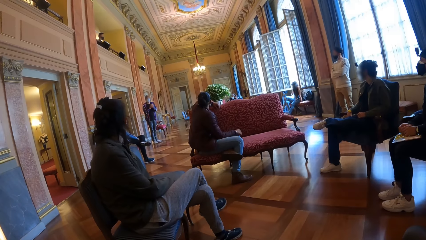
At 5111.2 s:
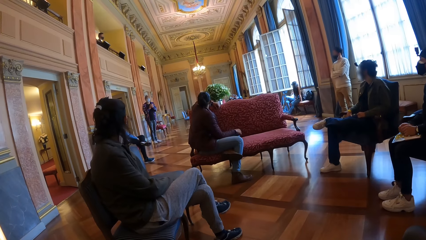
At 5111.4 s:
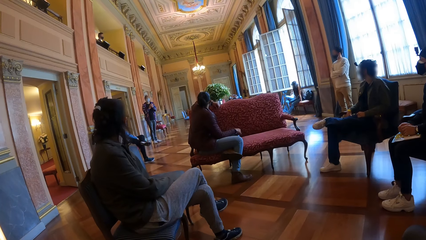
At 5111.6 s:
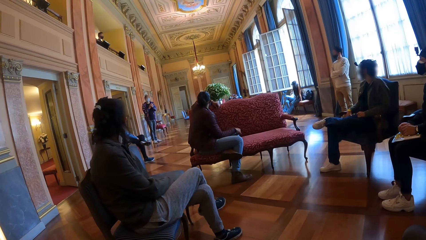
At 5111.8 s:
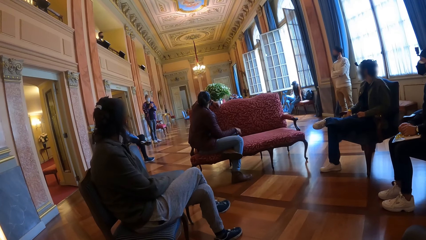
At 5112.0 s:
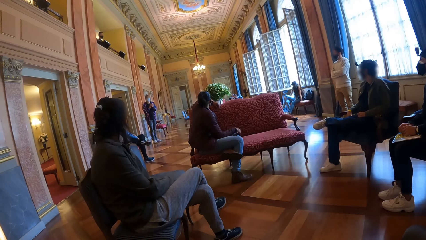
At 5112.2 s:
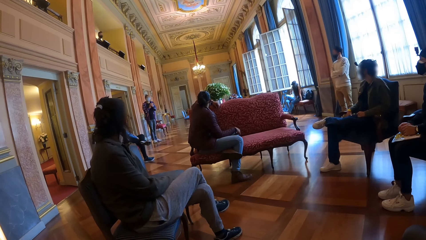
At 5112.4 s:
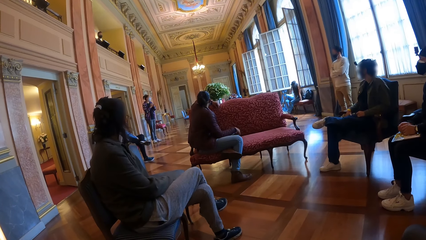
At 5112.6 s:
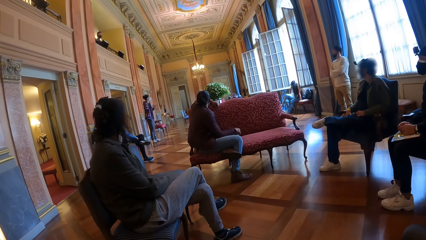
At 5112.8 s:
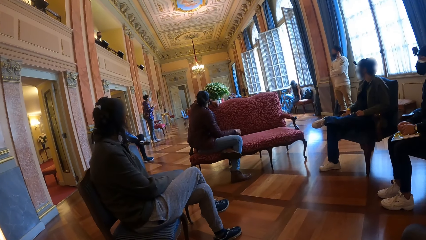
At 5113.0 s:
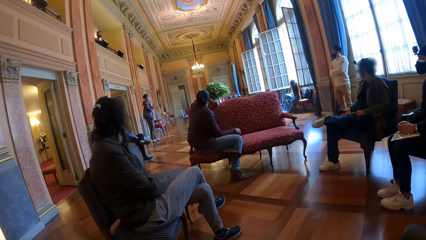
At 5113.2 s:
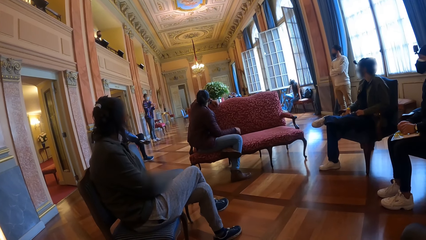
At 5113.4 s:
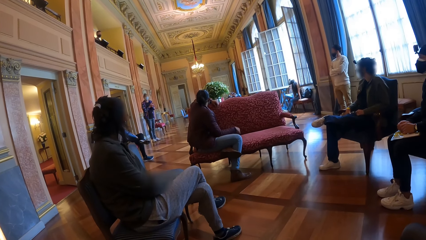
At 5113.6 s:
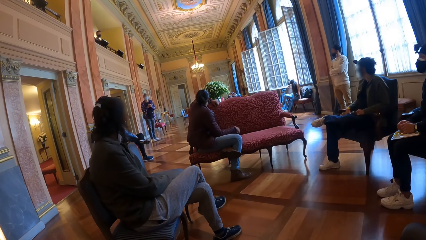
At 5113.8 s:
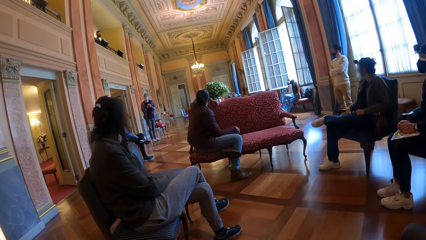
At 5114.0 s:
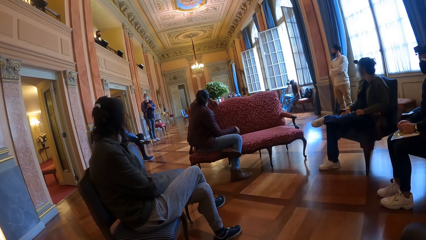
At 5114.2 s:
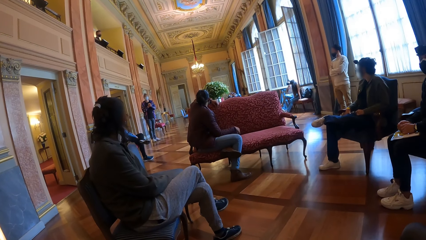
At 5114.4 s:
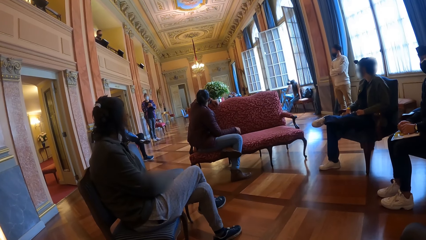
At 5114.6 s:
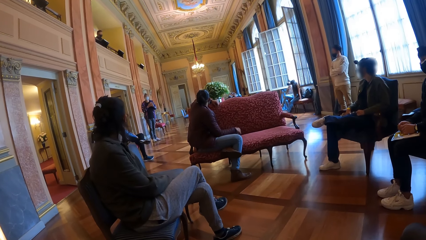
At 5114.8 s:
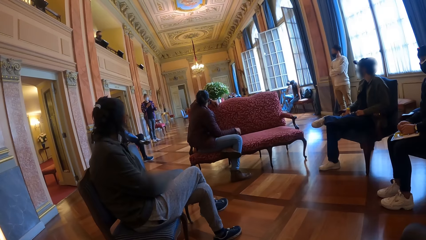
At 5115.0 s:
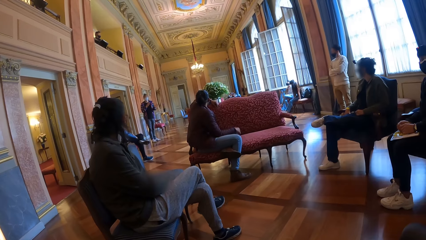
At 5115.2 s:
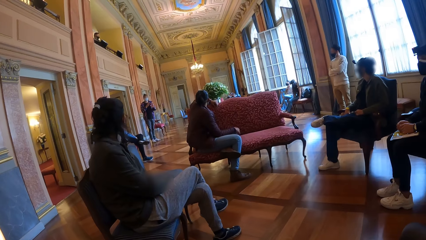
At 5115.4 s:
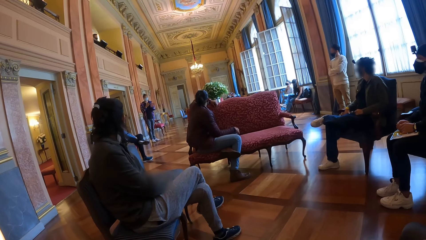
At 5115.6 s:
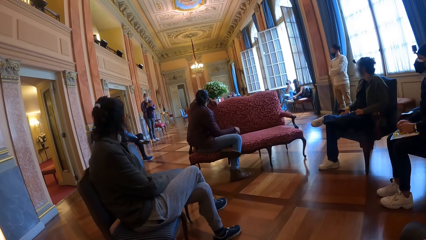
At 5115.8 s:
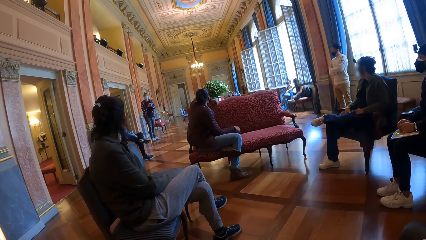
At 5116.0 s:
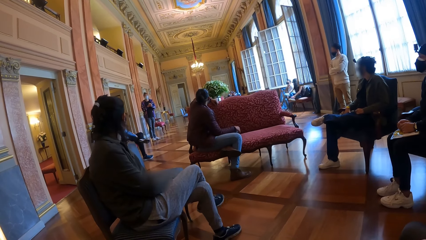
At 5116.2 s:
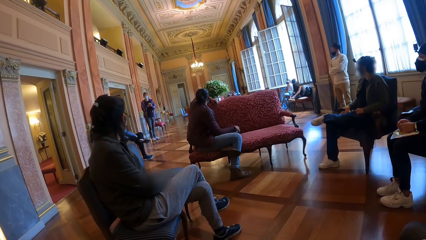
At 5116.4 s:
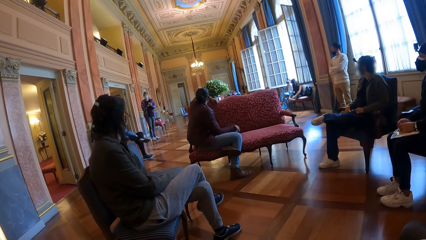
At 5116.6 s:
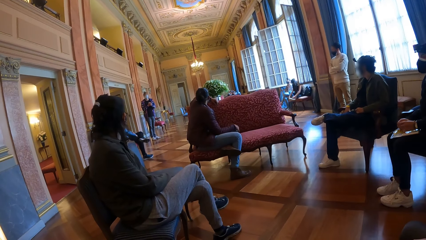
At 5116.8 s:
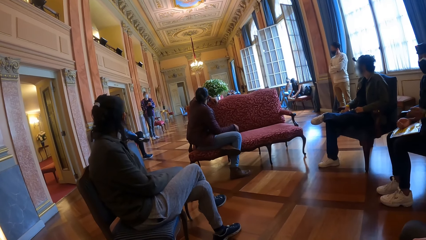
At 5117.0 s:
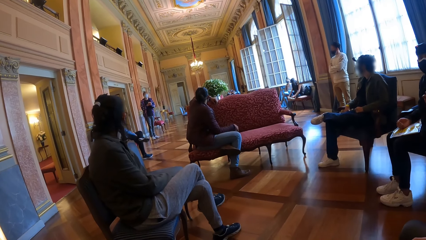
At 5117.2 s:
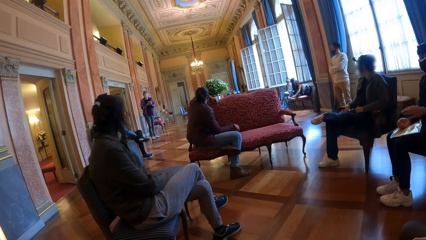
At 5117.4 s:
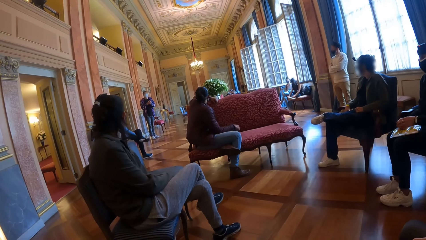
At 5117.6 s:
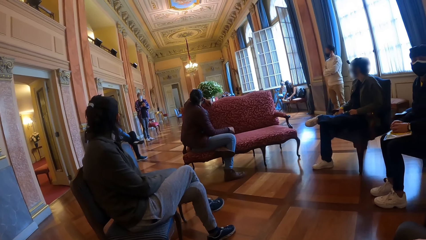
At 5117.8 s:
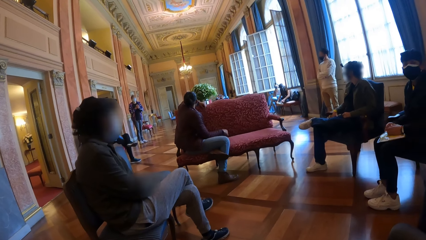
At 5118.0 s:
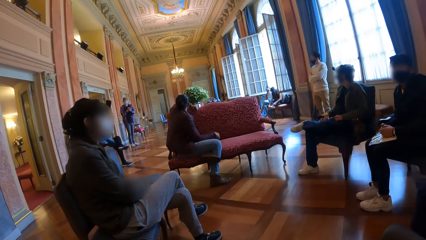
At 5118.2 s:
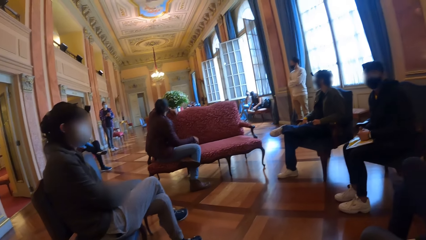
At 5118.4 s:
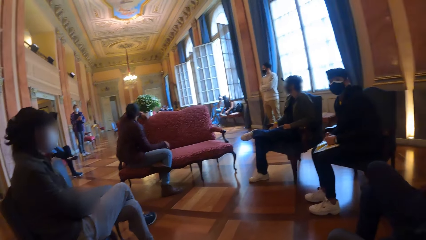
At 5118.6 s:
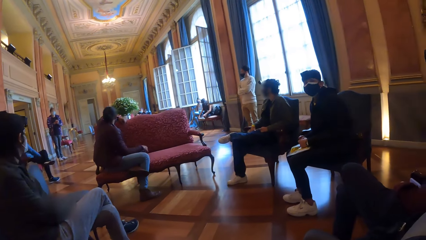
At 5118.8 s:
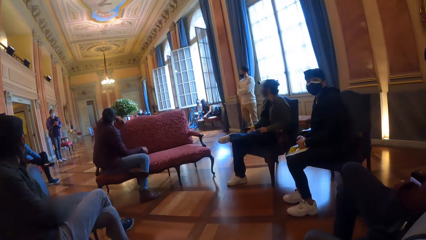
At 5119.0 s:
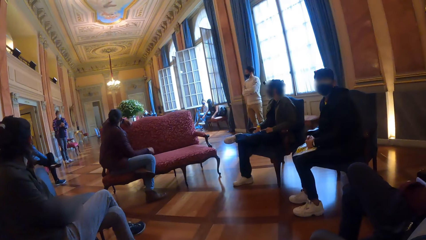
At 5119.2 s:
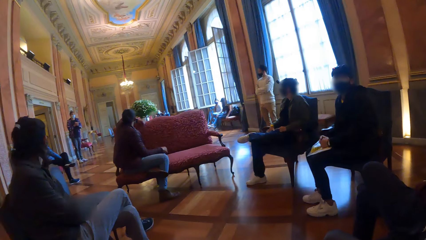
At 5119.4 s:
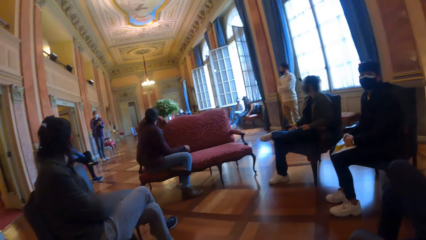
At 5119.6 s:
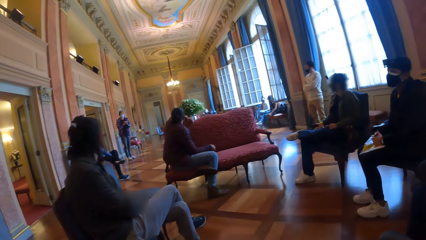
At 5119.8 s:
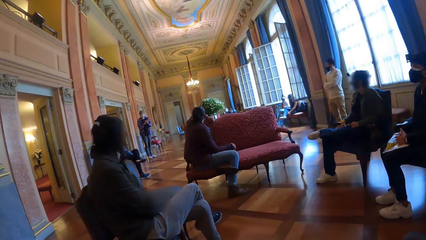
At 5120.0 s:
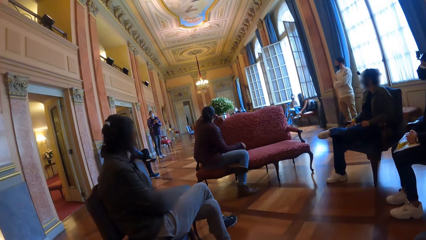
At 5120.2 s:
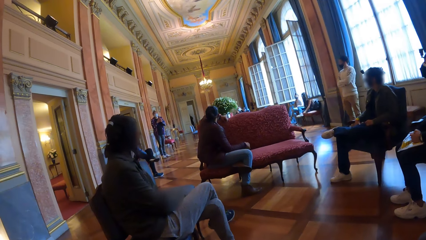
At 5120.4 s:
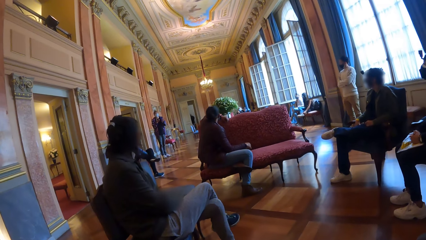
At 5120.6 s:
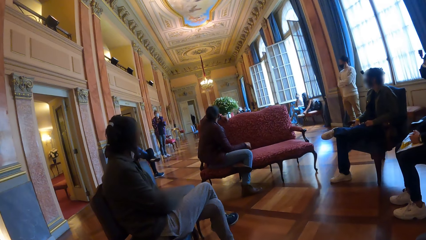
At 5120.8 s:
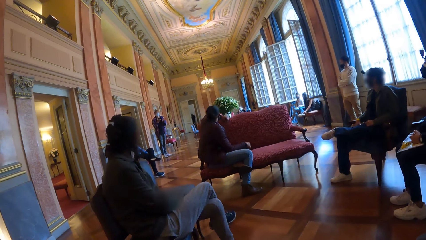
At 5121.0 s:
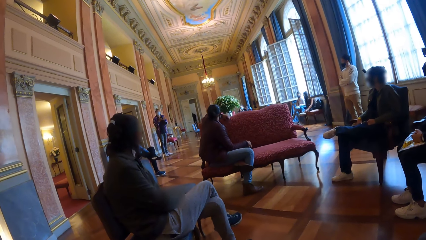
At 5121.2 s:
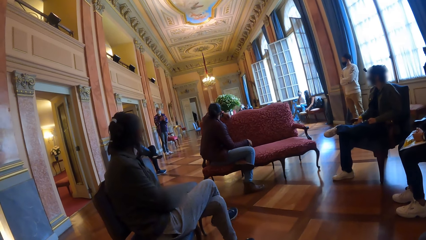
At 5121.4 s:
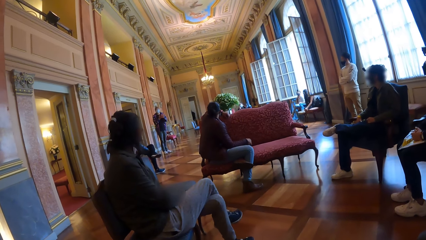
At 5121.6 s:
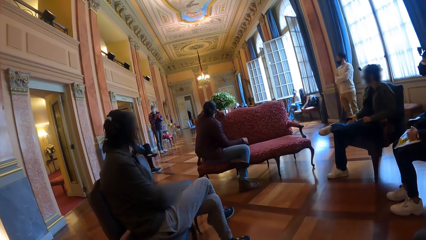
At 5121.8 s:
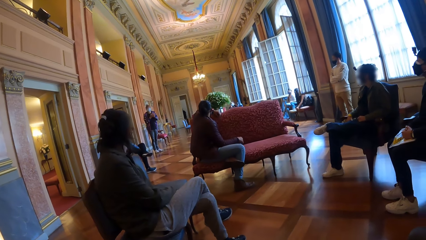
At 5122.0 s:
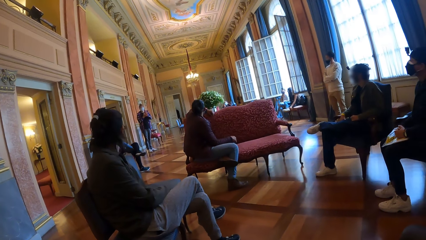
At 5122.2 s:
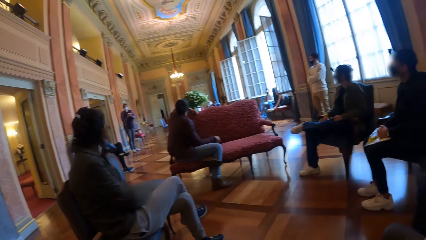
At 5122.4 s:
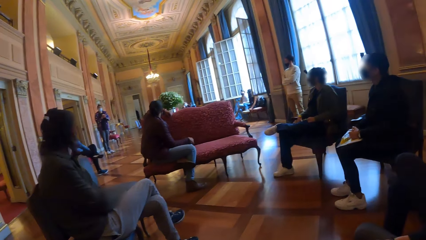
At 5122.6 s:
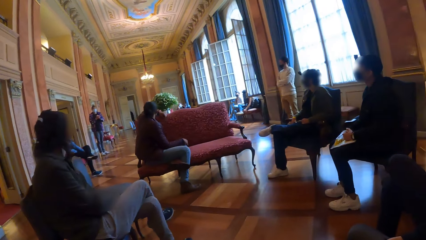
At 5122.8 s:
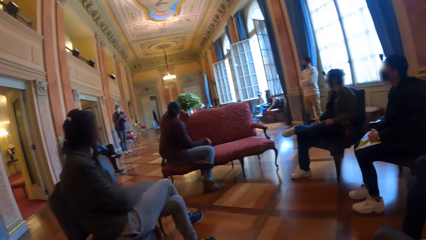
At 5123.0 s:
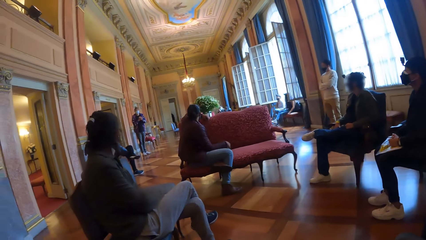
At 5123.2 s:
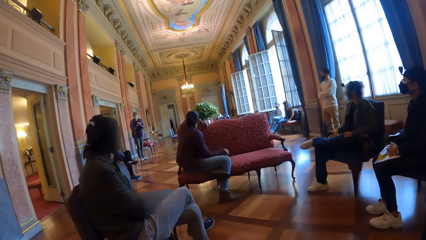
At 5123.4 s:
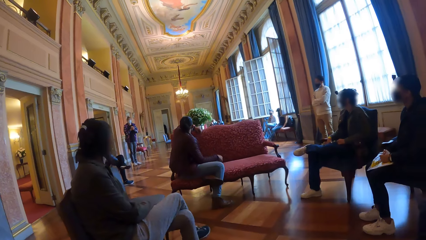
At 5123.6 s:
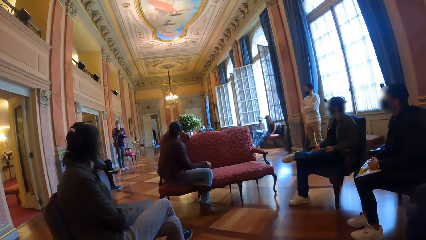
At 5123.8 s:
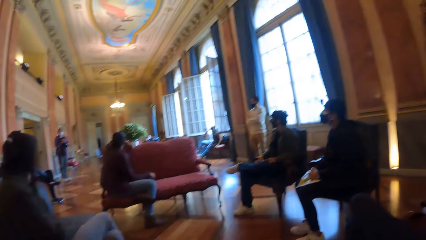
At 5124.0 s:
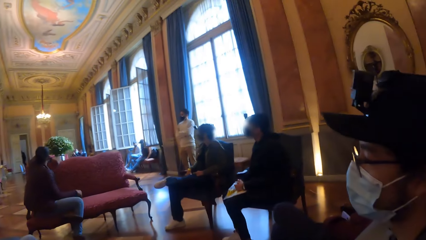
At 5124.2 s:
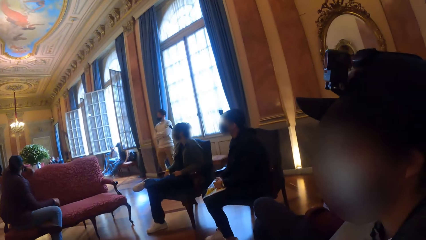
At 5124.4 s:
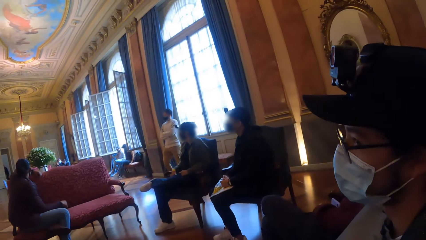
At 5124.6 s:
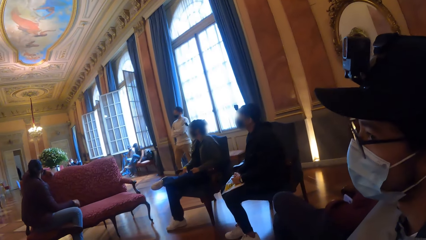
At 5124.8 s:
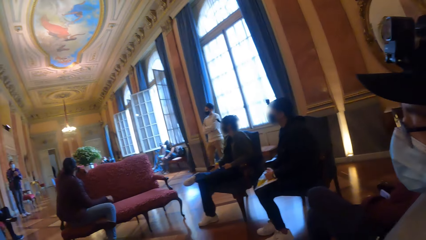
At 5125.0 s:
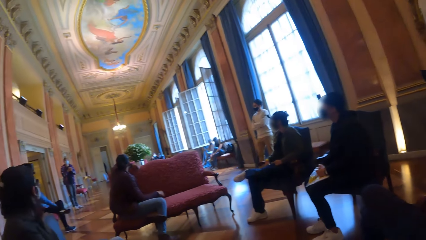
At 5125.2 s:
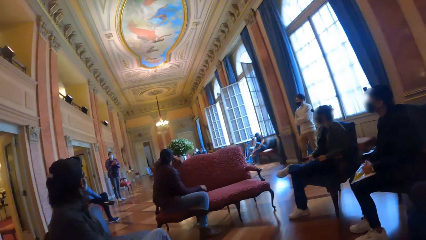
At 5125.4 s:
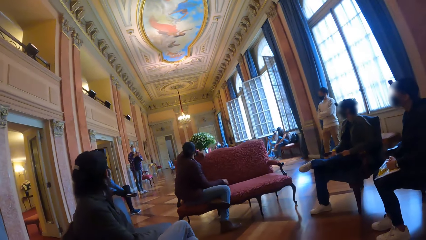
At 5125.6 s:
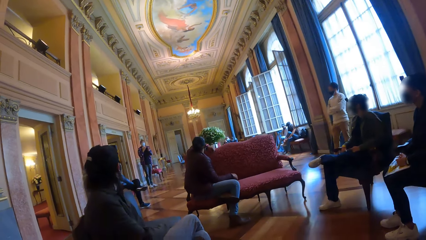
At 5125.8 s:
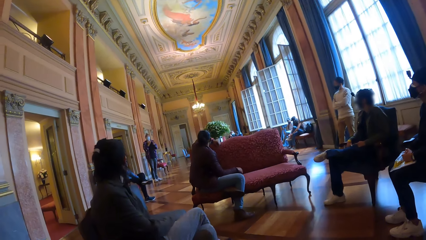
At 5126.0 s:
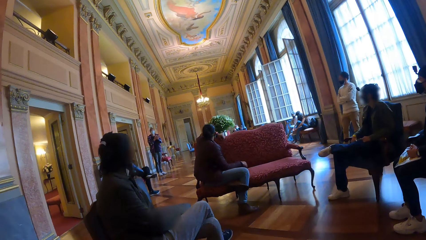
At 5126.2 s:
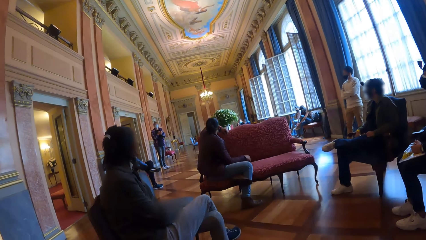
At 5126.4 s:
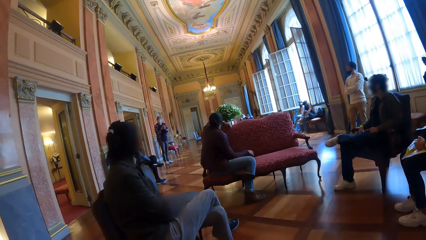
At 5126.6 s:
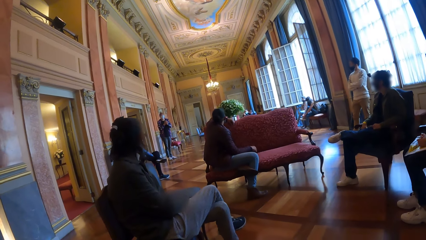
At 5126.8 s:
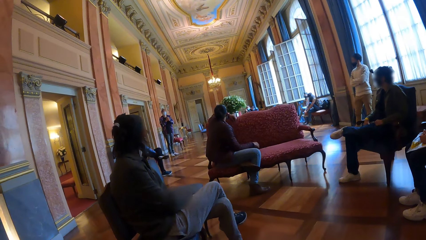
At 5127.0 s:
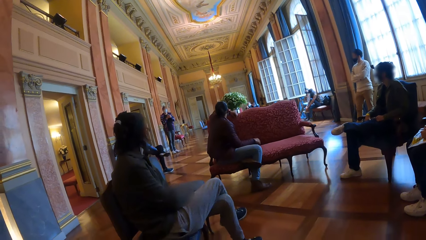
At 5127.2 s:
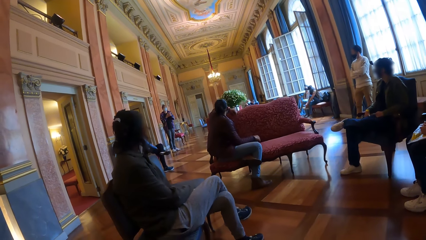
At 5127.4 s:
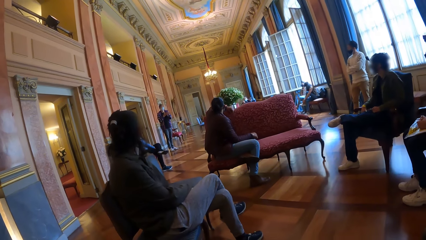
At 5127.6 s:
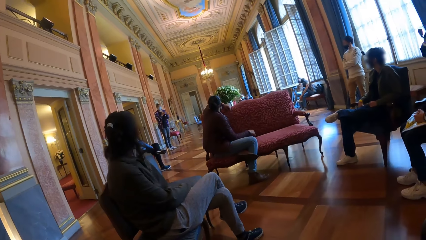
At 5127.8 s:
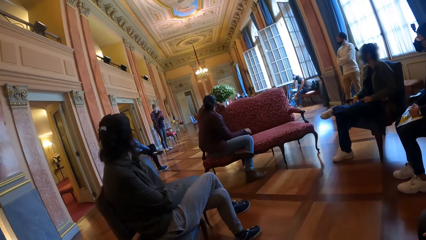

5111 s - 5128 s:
A woman ties her right shoelace with both hands.
